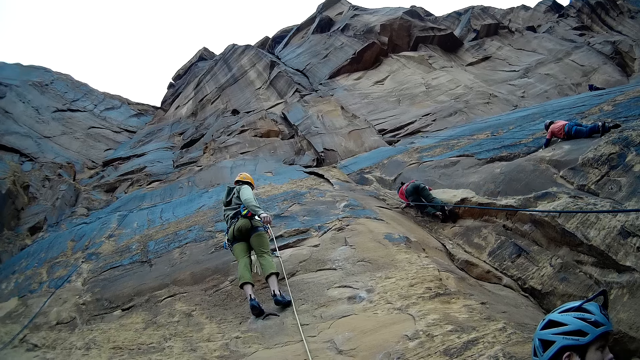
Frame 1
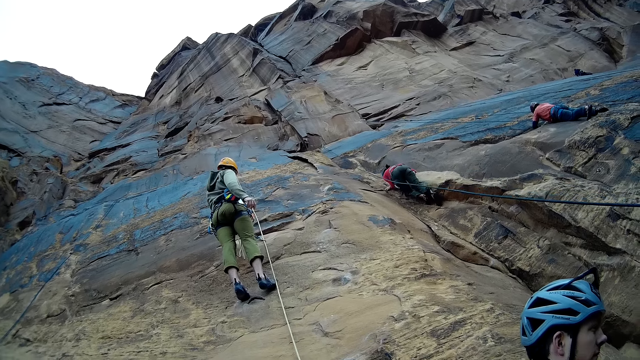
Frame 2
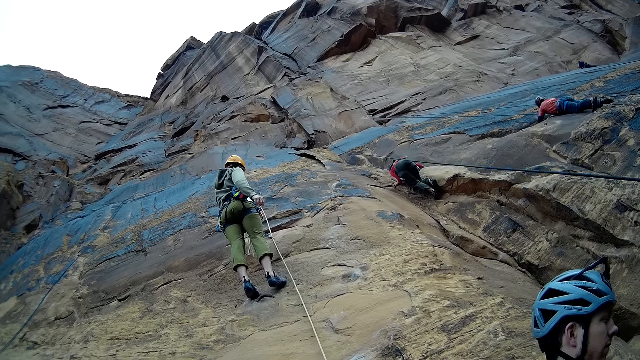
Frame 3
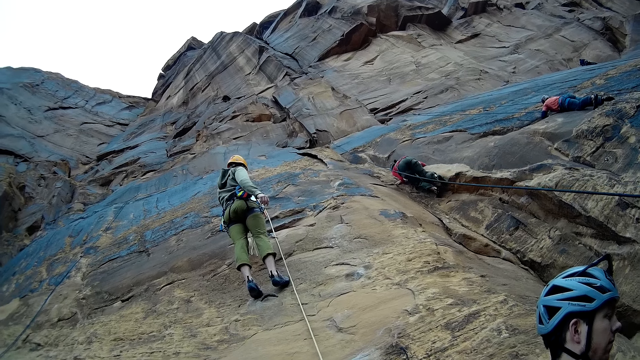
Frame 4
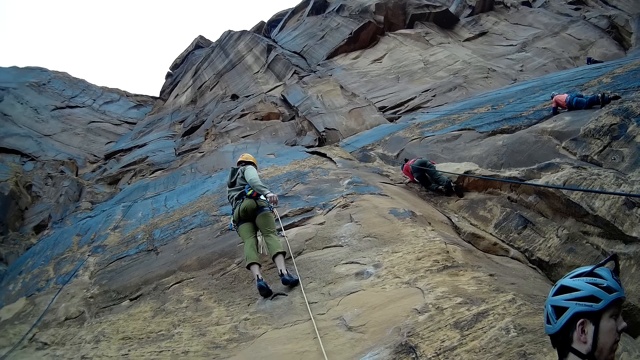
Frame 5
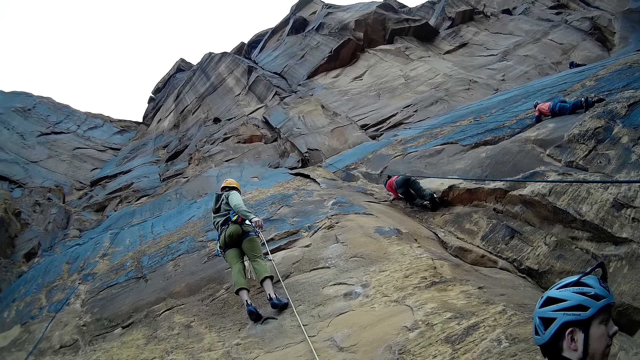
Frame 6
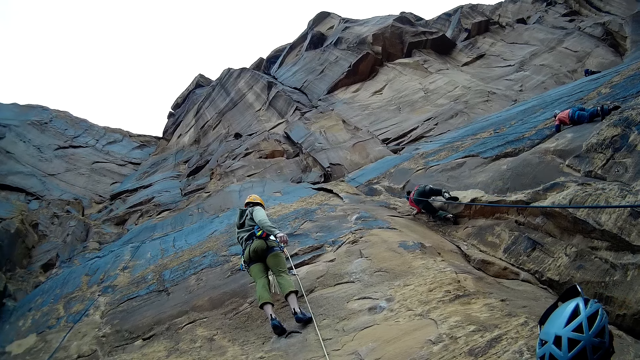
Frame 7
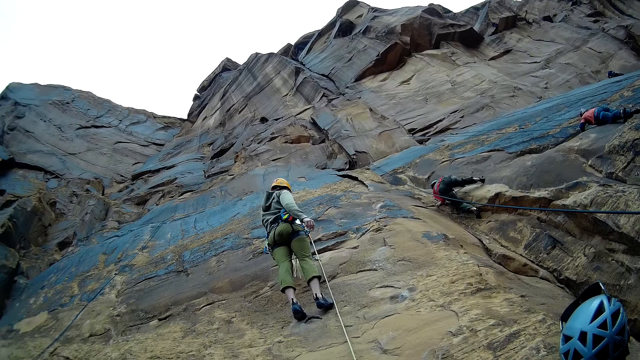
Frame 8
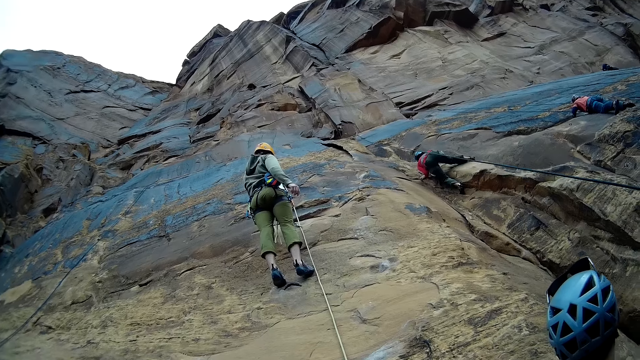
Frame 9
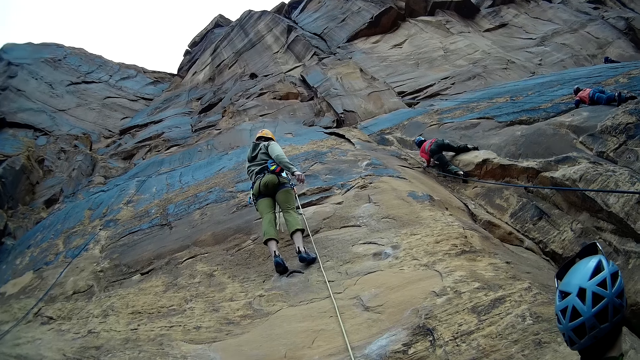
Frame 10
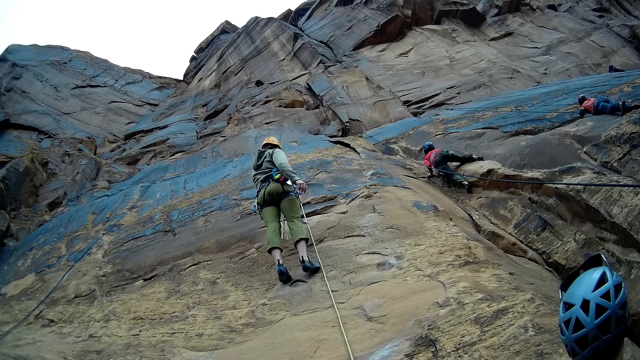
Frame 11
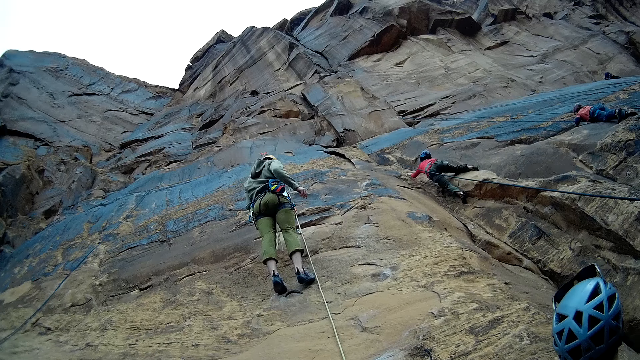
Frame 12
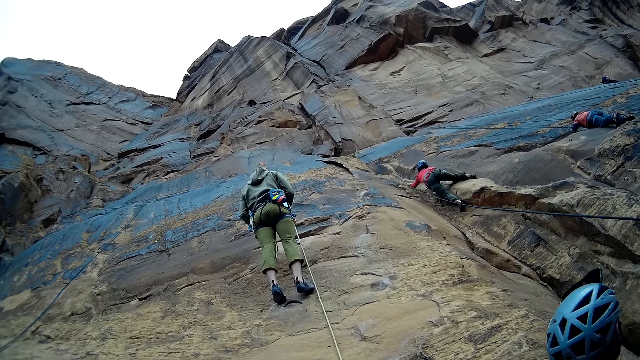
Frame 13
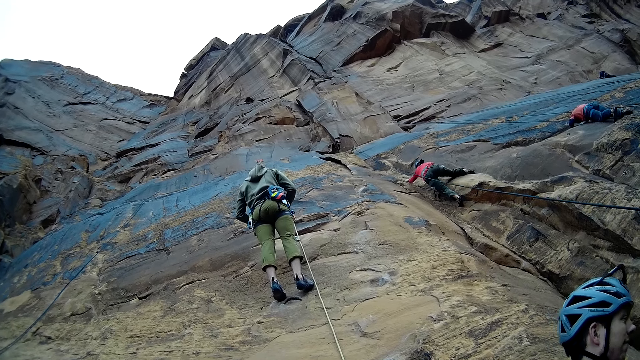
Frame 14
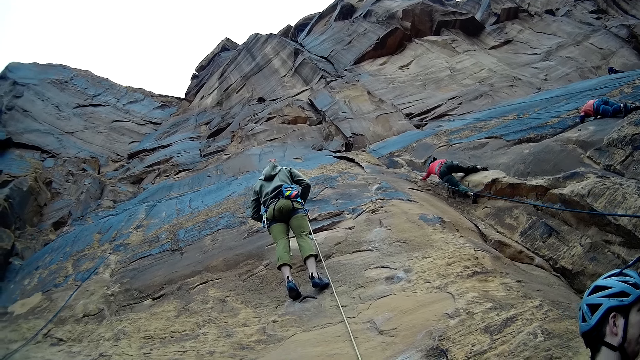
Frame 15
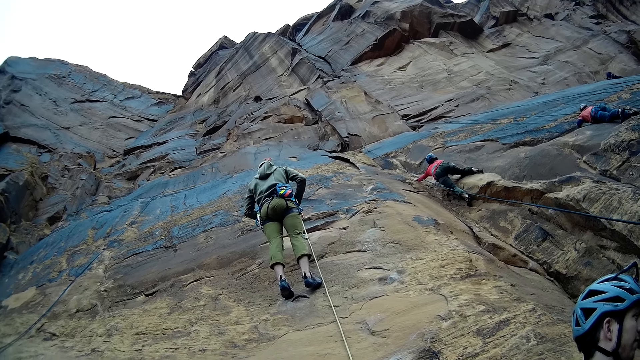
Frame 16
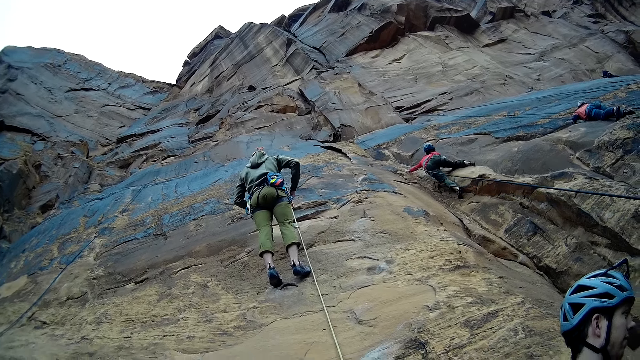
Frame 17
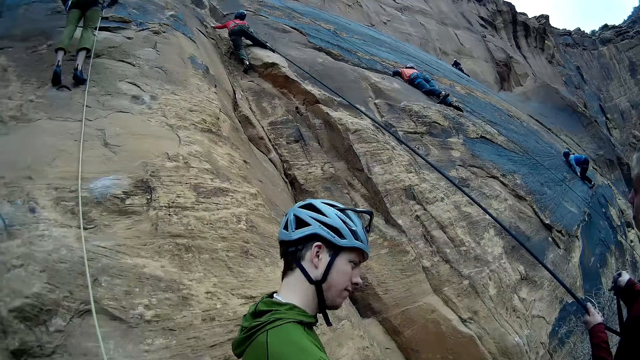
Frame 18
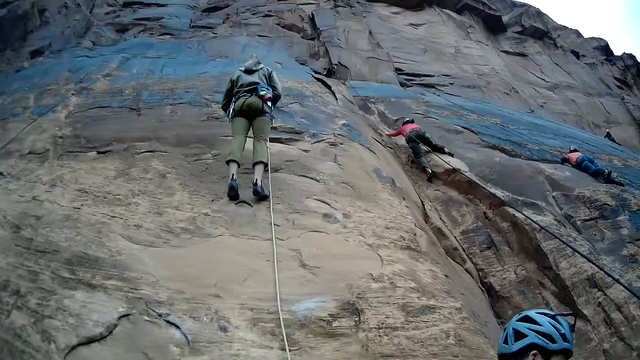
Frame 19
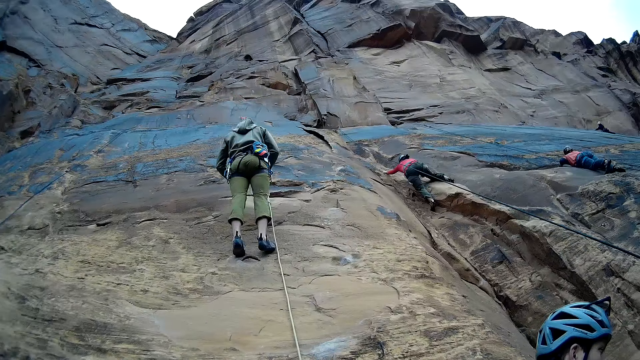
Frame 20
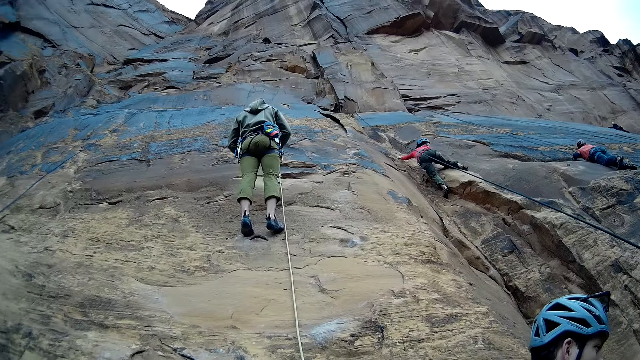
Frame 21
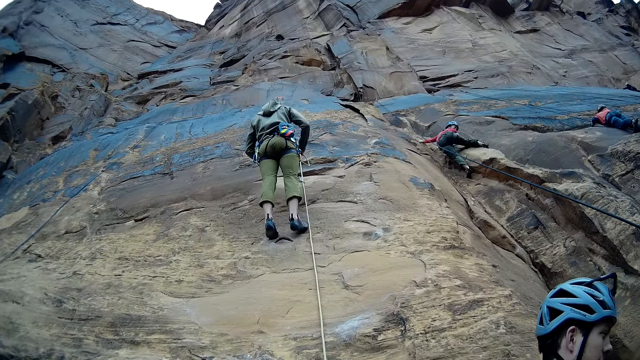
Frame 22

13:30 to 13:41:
A woman moves her right leg back. The woman climbs the rock. A man touches something. The camera wearer looks around.

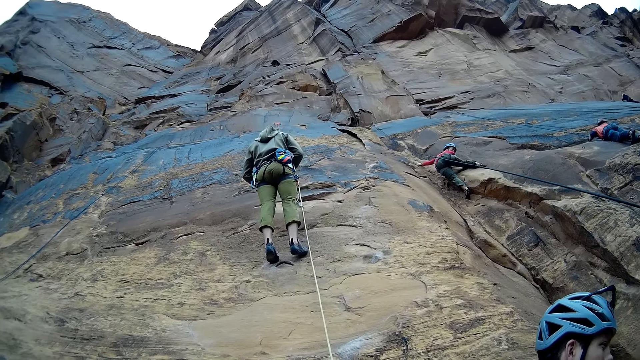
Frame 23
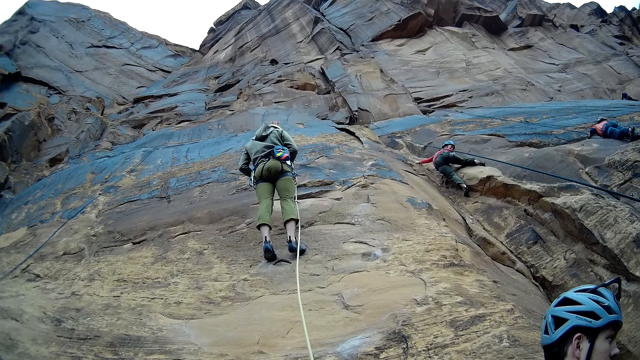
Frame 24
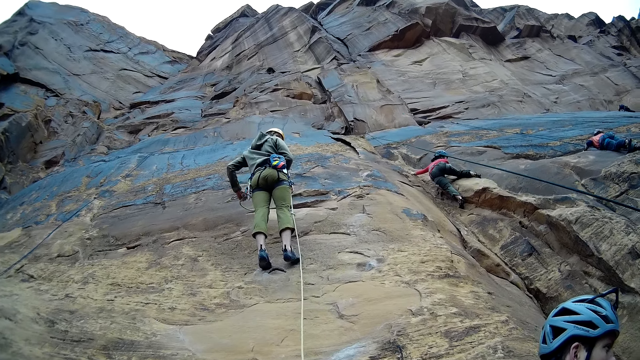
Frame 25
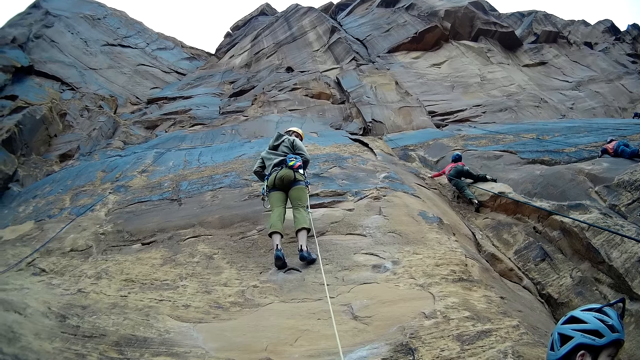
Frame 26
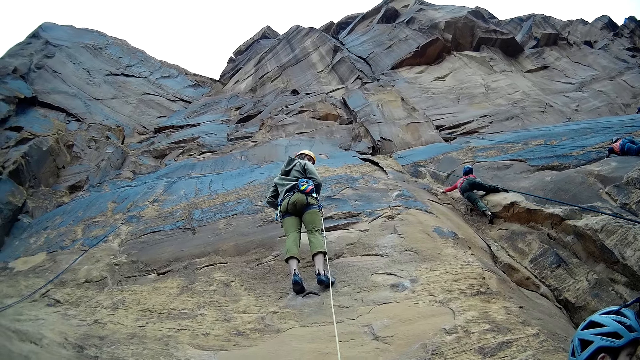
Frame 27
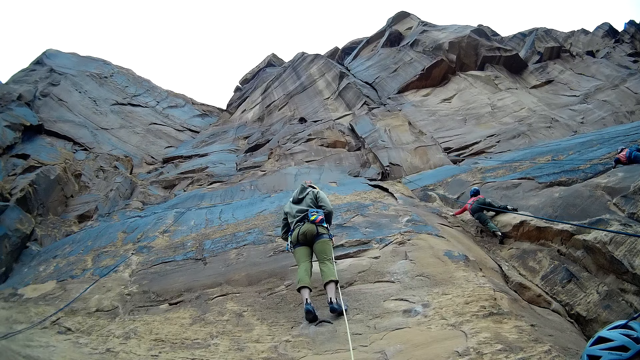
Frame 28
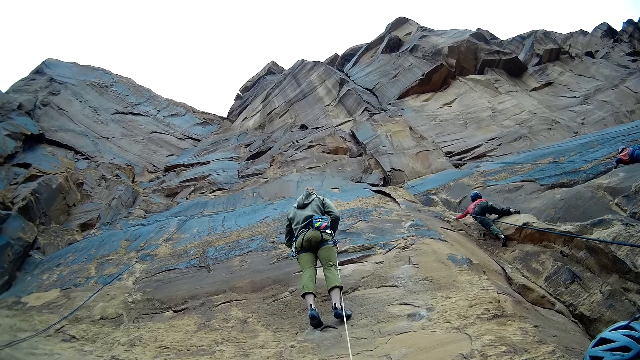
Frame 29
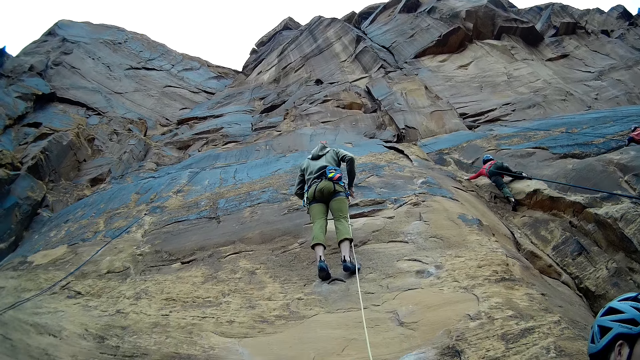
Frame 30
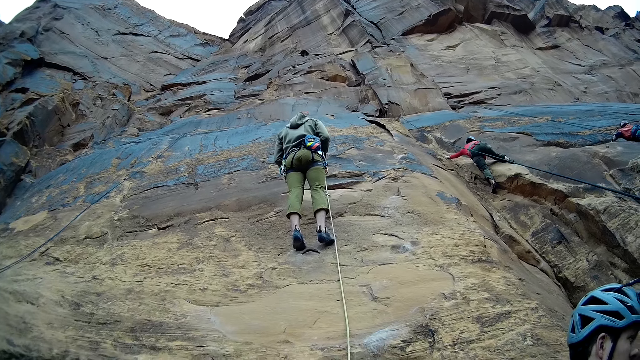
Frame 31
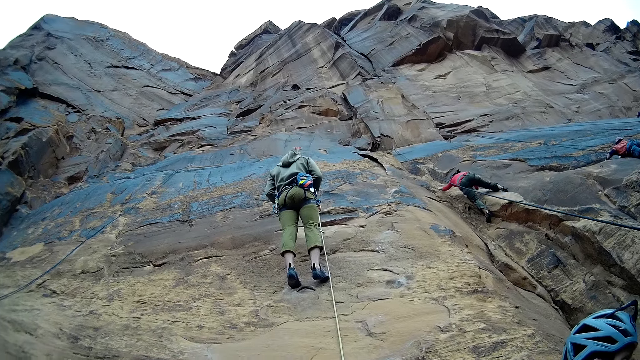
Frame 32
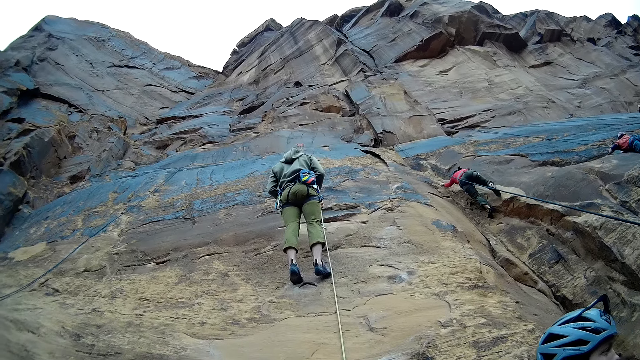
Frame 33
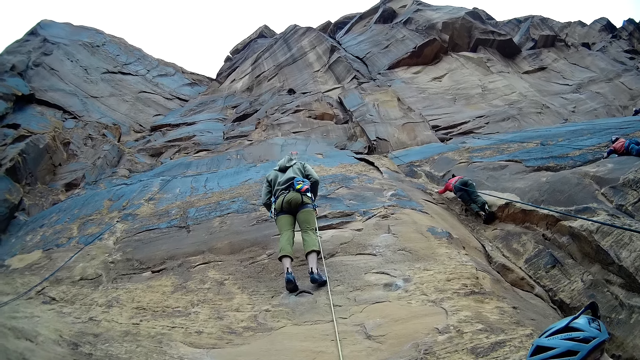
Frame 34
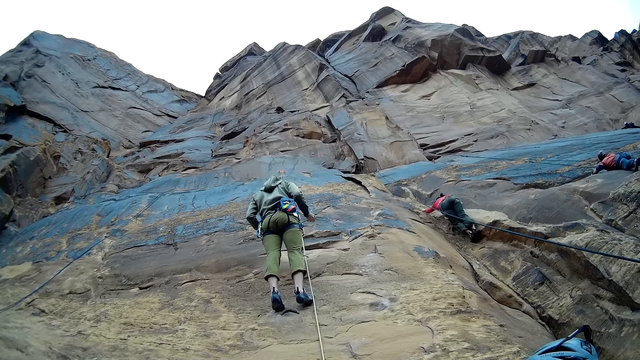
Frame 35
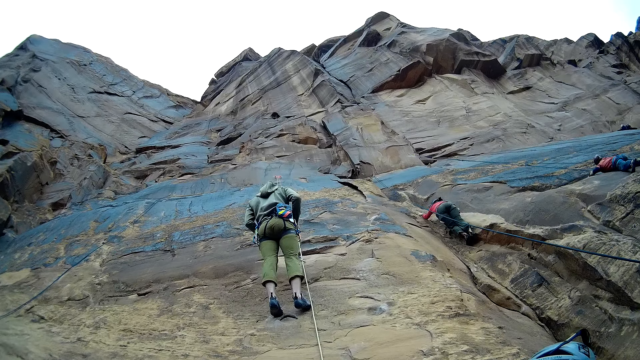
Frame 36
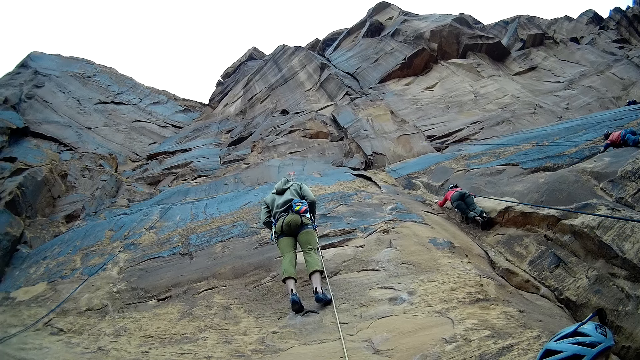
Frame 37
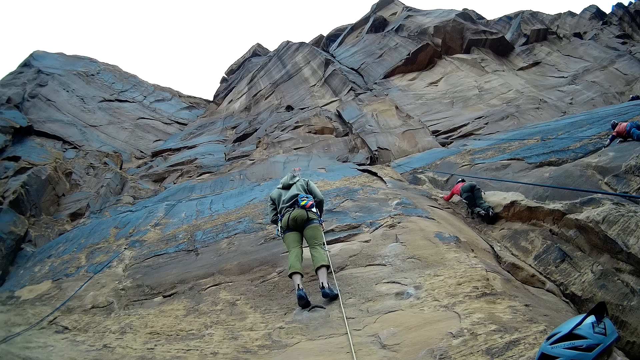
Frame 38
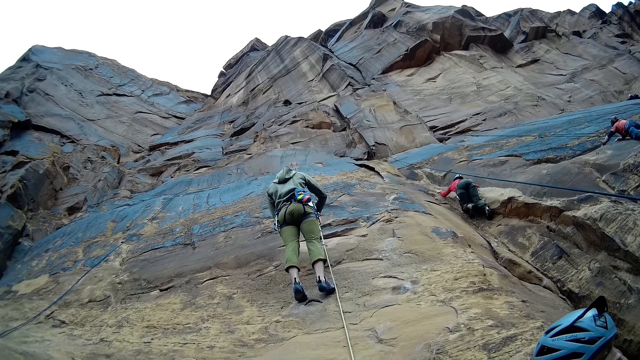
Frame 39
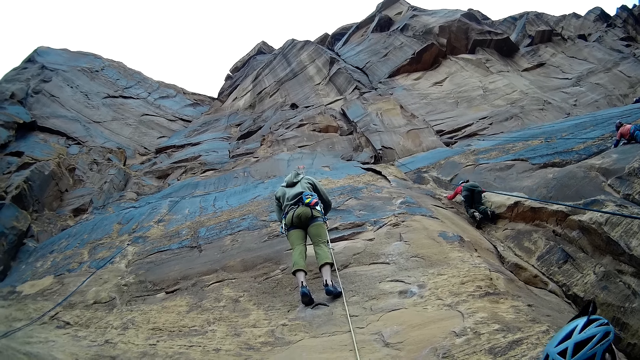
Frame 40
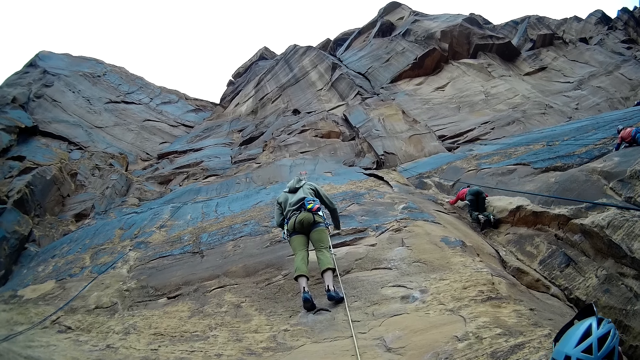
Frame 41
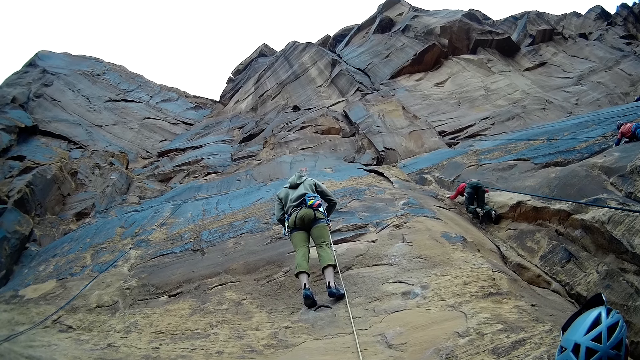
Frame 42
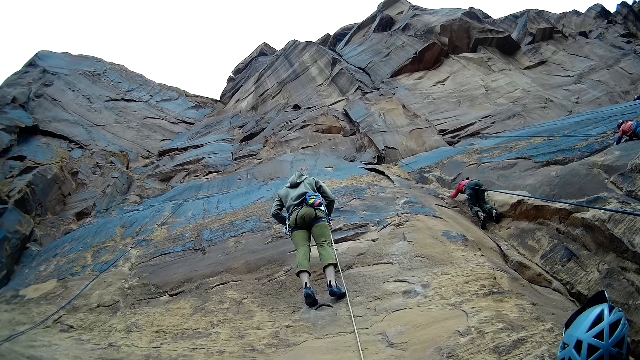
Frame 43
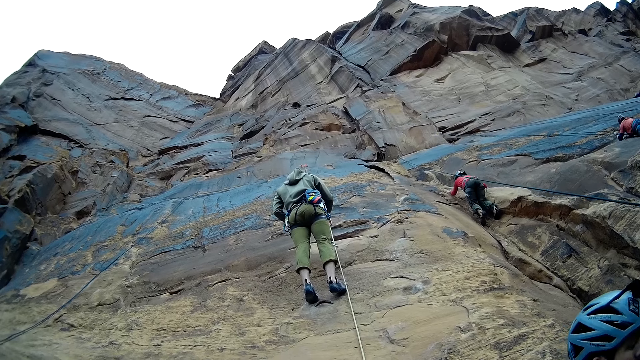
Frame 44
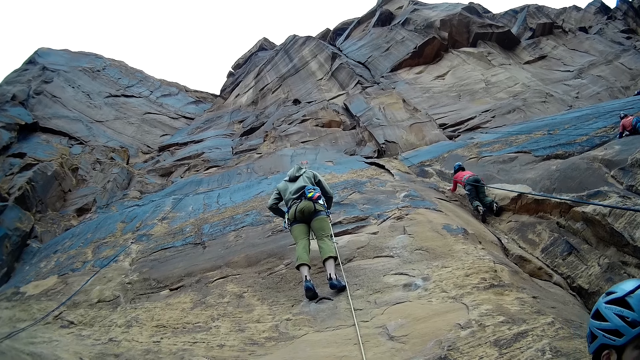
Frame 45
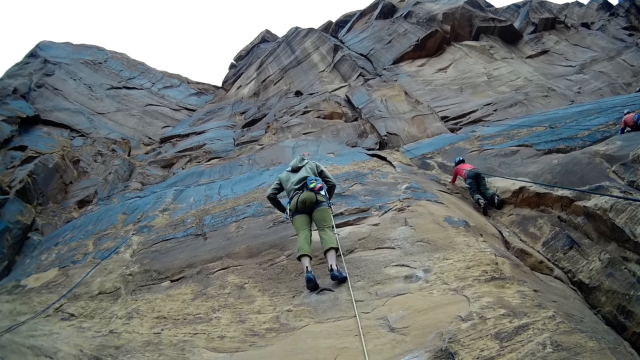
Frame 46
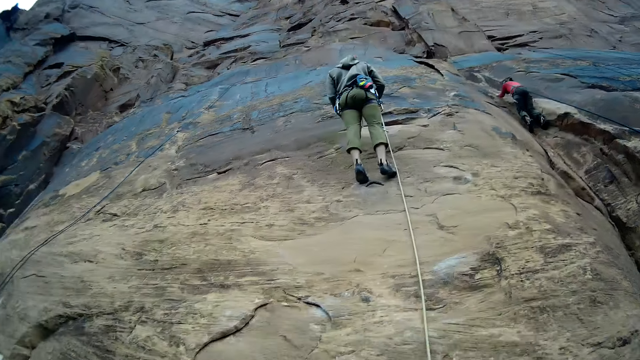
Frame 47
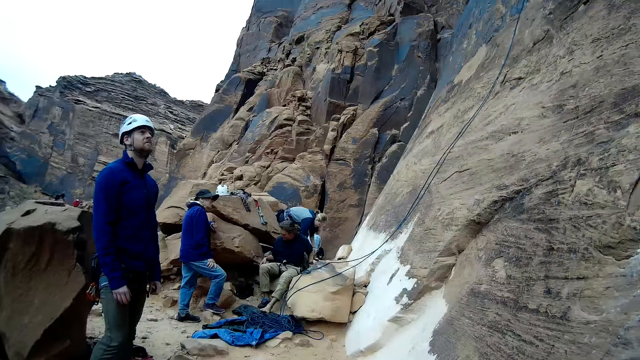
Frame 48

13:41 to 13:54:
A woman looks back. A man looks back. The man touches something.
